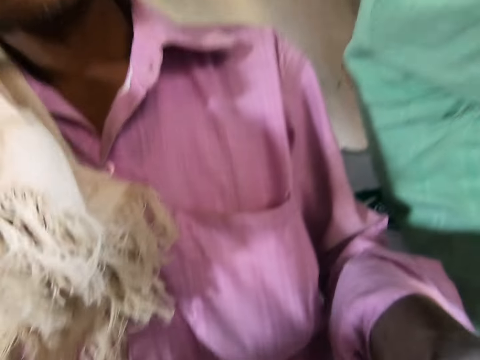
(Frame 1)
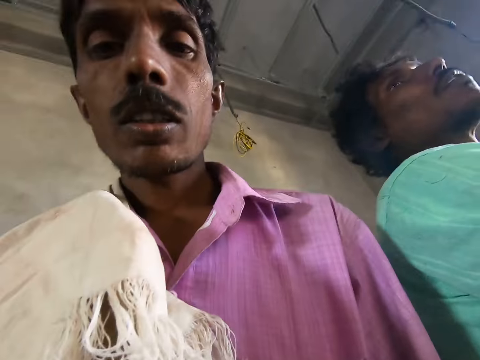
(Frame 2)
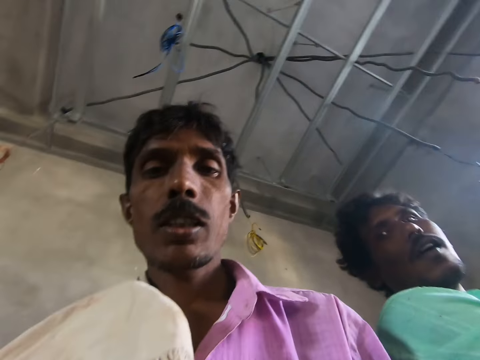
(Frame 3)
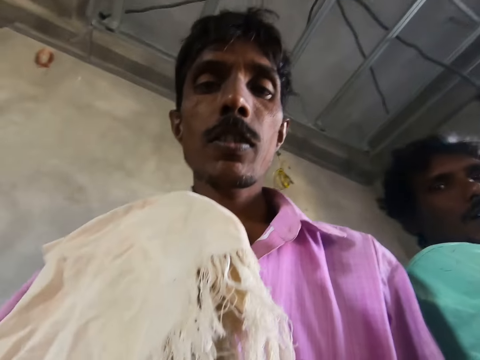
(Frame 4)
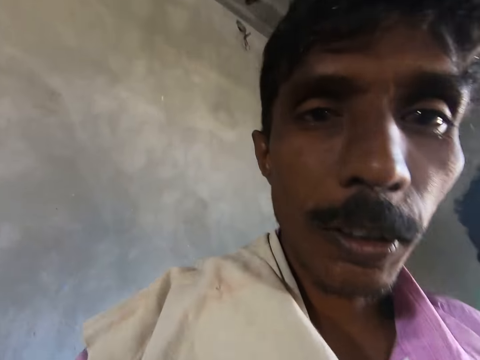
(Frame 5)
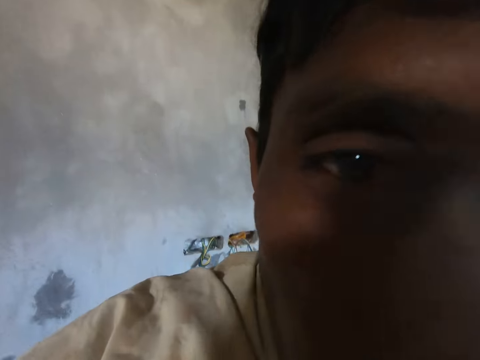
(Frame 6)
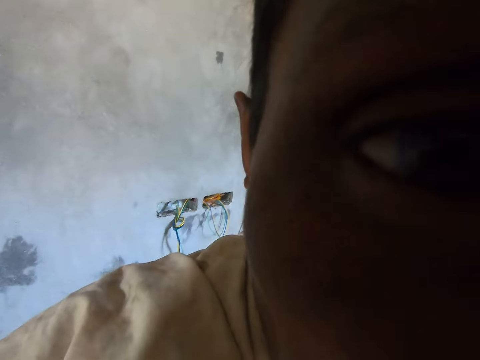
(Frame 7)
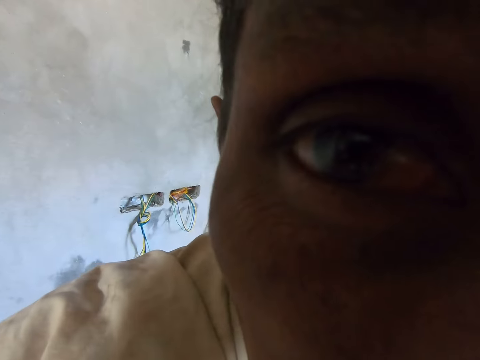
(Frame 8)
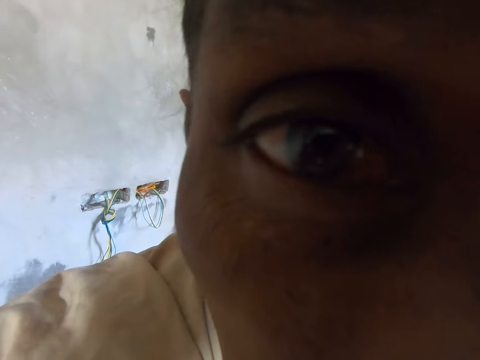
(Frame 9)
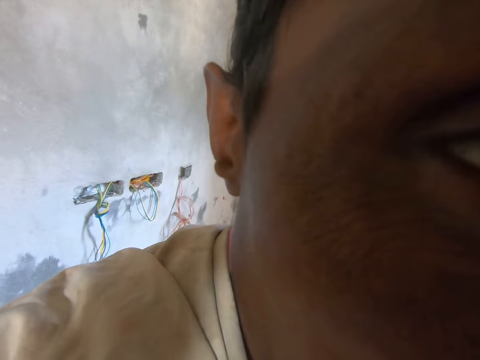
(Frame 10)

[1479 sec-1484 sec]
A person sings the song. The camera wearer looks through the camera. The person stares at the camera.

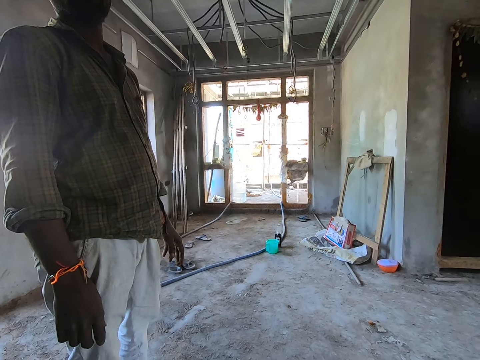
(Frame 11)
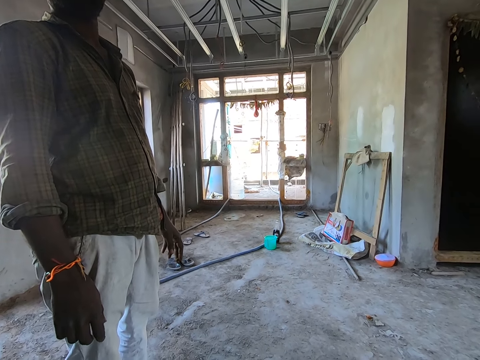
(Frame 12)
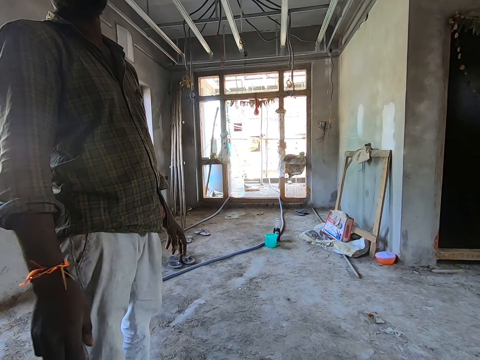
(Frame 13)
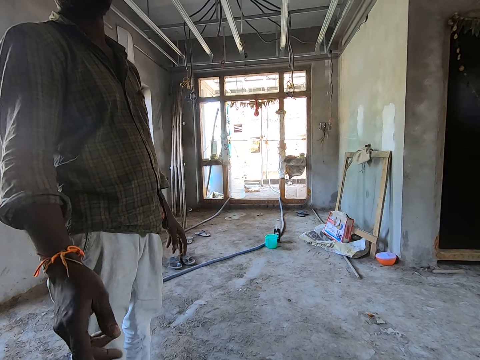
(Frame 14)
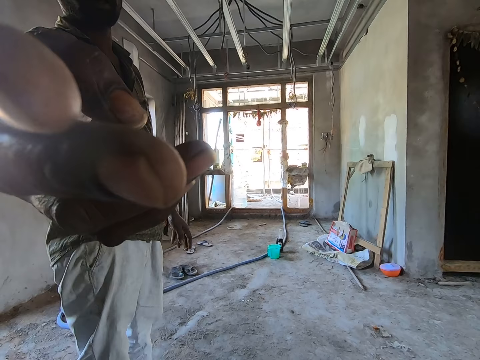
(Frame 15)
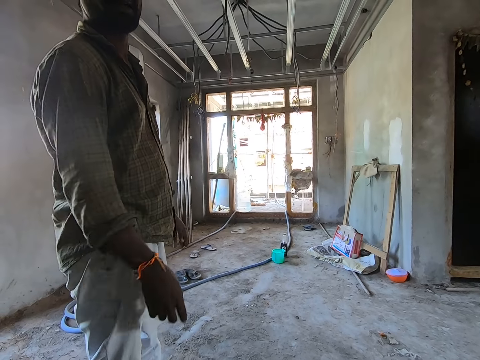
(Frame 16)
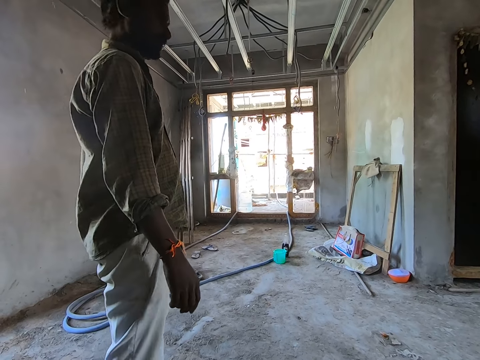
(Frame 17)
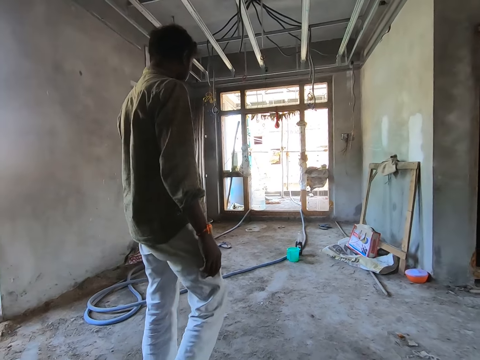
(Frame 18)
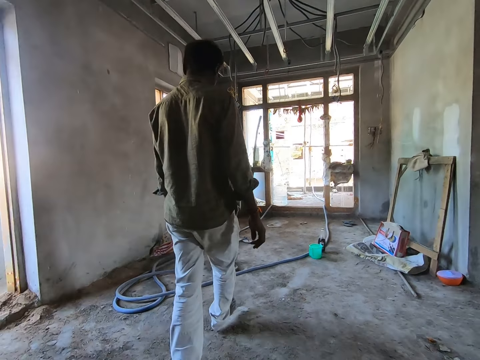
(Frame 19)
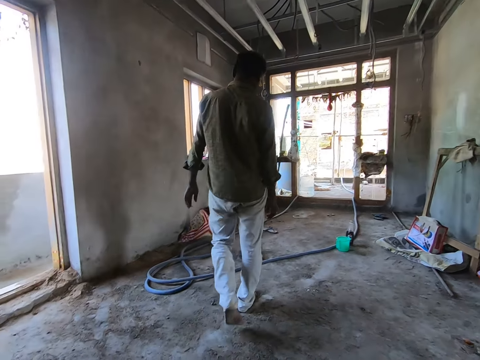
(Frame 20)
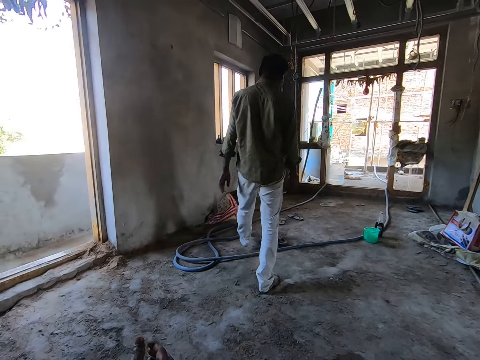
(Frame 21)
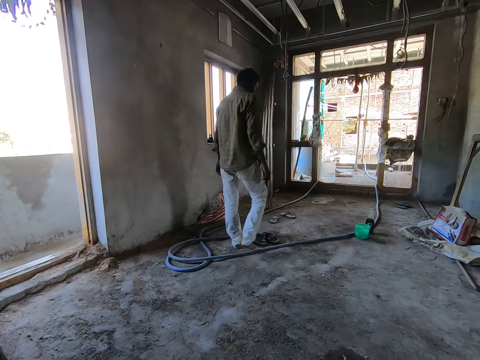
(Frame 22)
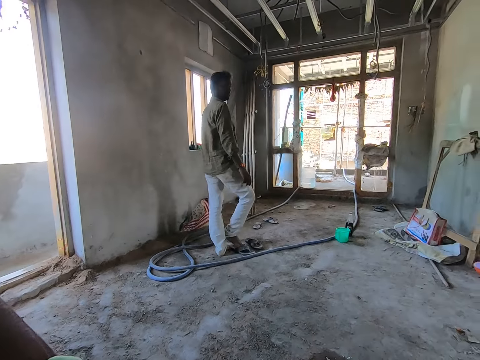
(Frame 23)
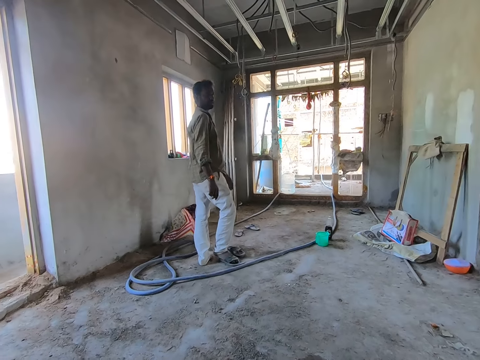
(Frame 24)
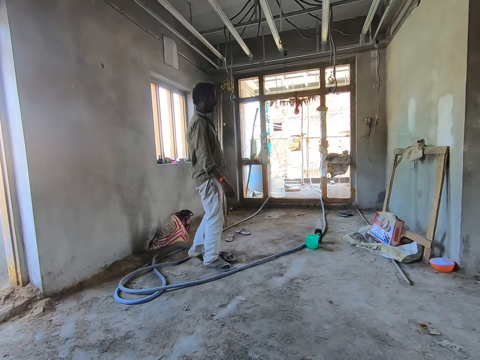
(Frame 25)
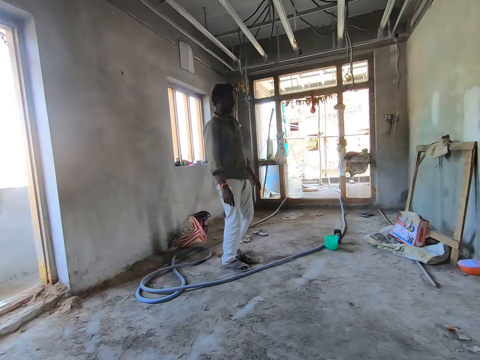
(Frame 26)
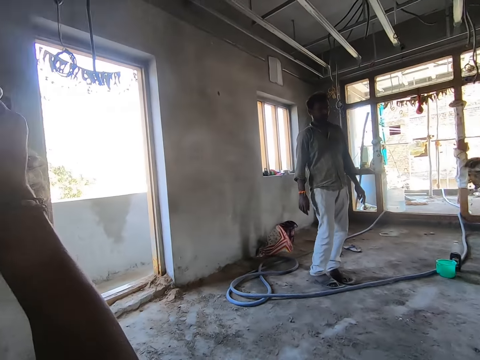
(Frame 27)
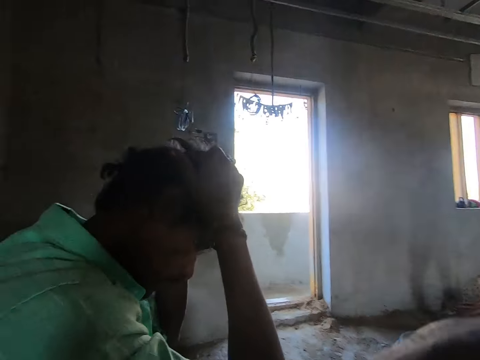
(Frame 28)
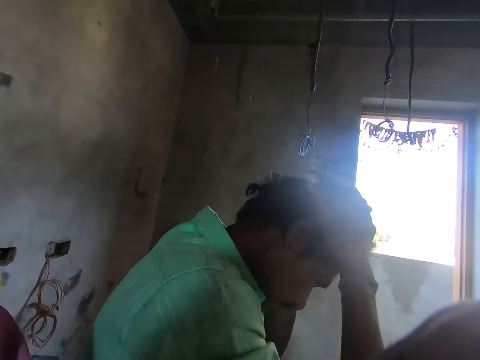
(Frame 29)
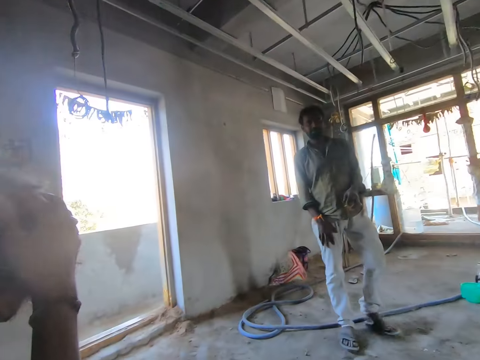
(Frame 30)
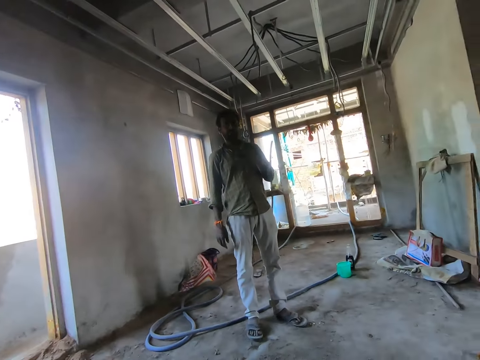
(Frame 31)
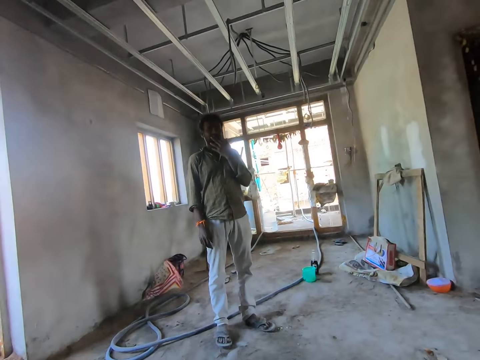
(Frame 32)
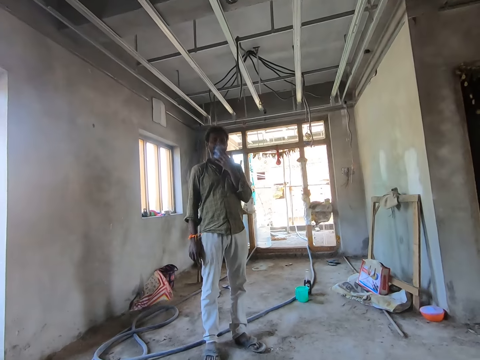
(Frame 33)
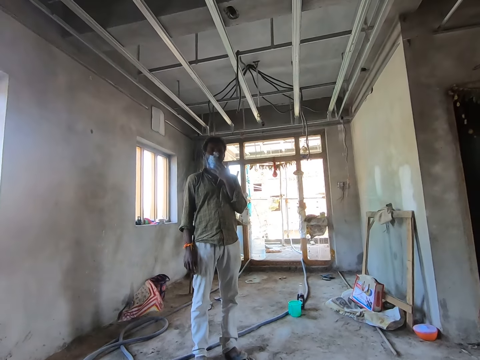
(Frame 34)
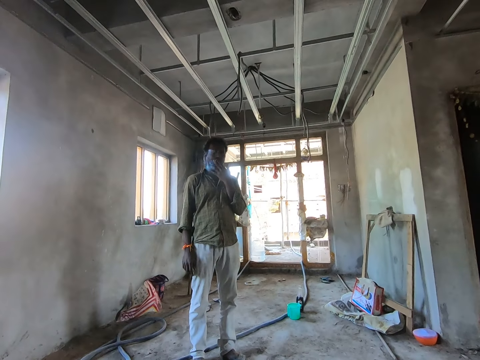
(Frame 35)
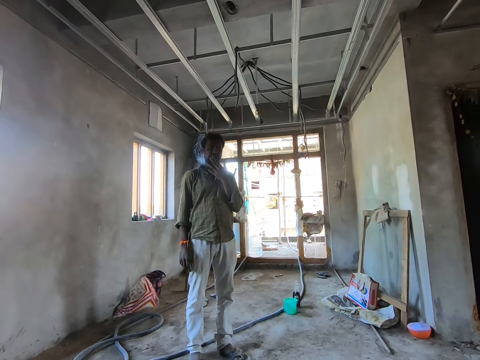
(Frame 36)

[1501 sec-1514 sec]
The camera wearer converses with a person. The person converses with the camera wearer. The person walks around. The camera wearer looks forward. Another person raises the hand. The first person wears the shoes. The camera wearer looks left. They look around. They converse. They look forward. The first person smokes the cigarette. The camera wearer converses with another person.

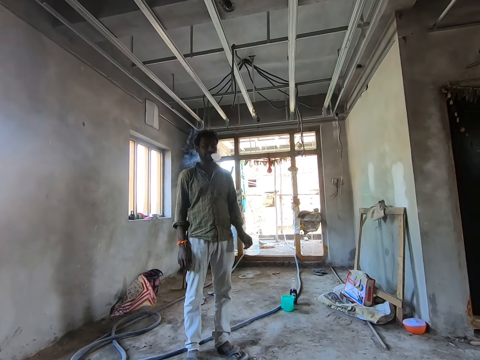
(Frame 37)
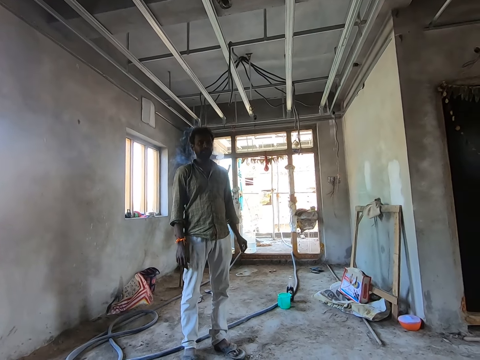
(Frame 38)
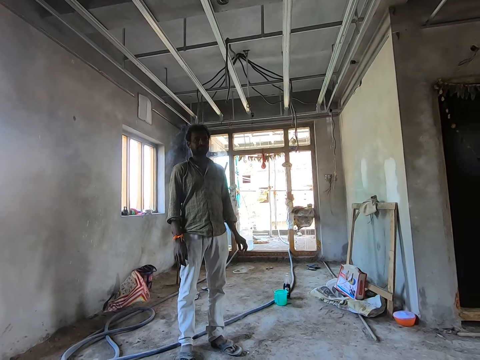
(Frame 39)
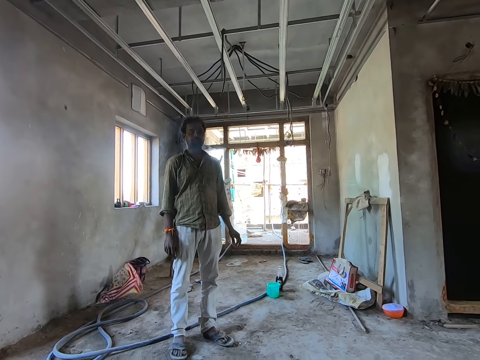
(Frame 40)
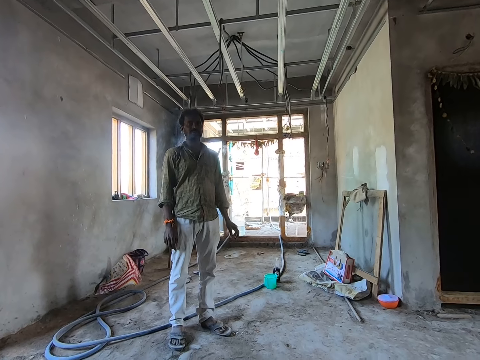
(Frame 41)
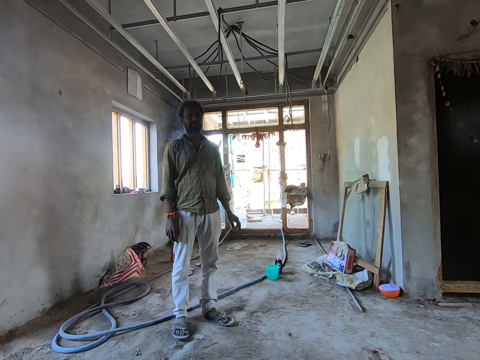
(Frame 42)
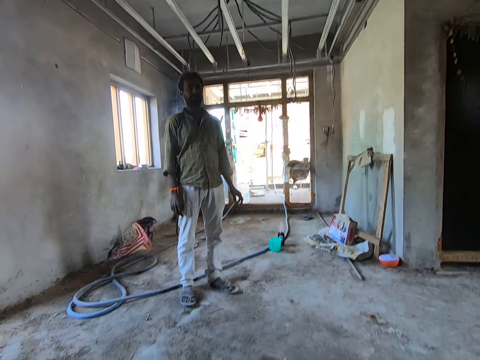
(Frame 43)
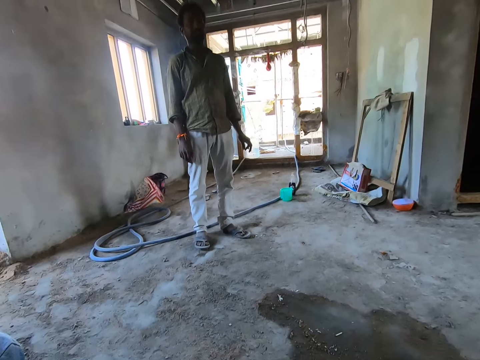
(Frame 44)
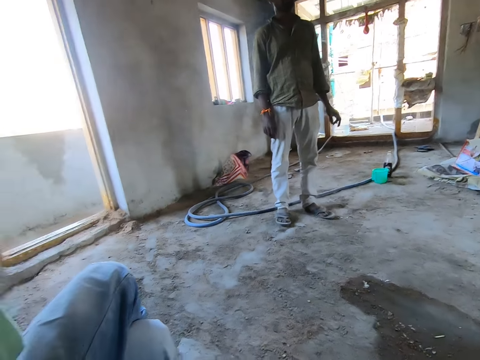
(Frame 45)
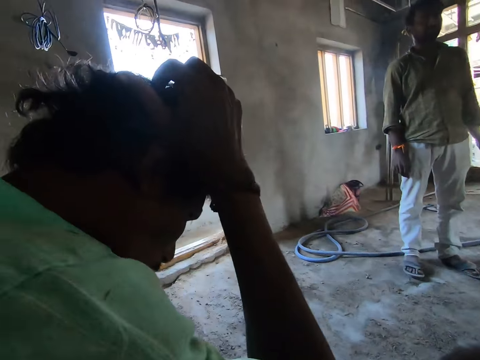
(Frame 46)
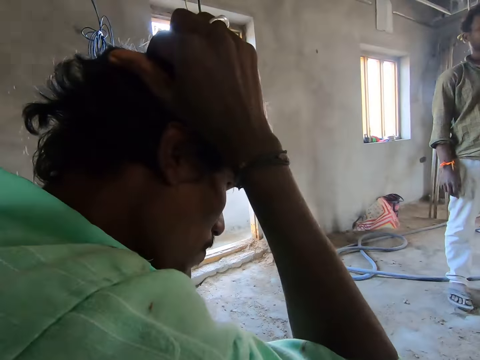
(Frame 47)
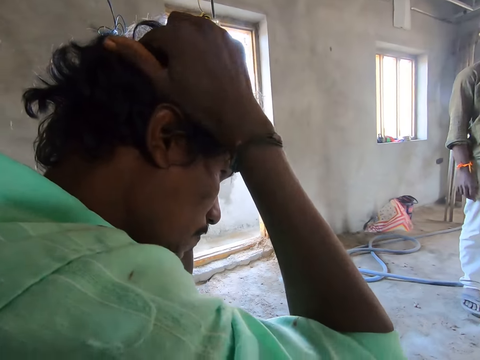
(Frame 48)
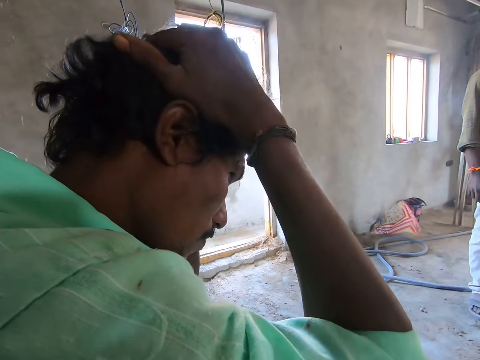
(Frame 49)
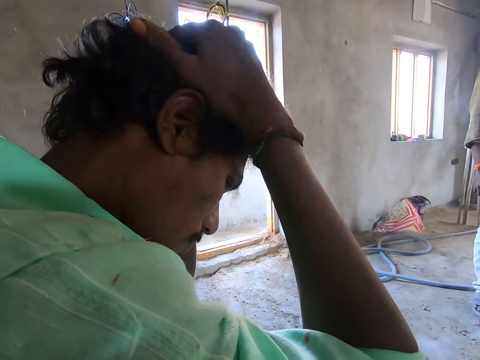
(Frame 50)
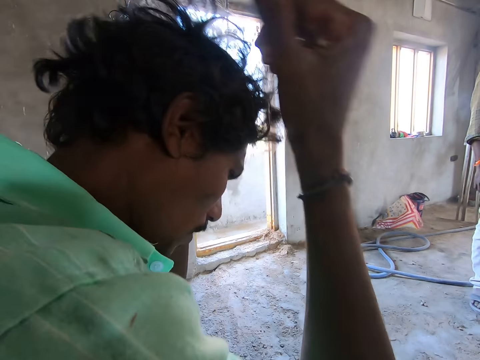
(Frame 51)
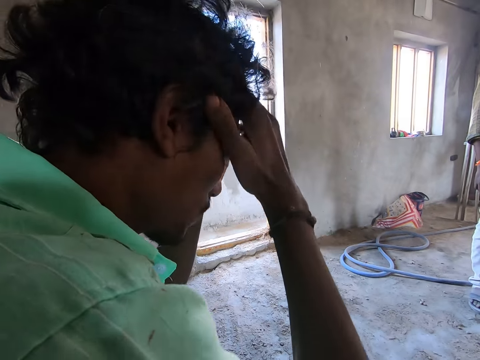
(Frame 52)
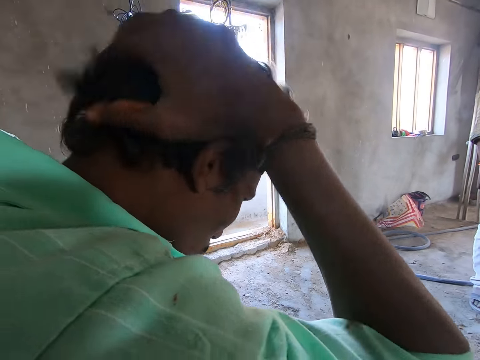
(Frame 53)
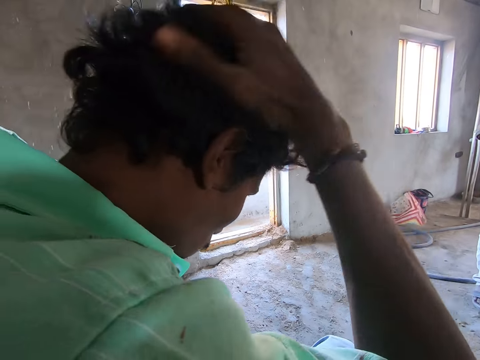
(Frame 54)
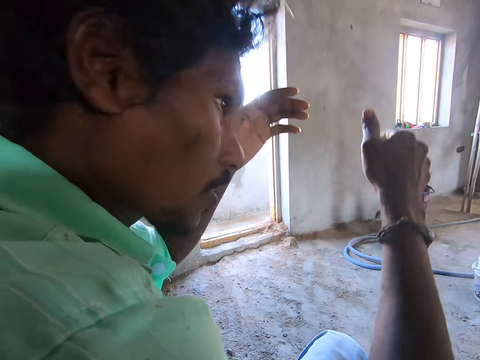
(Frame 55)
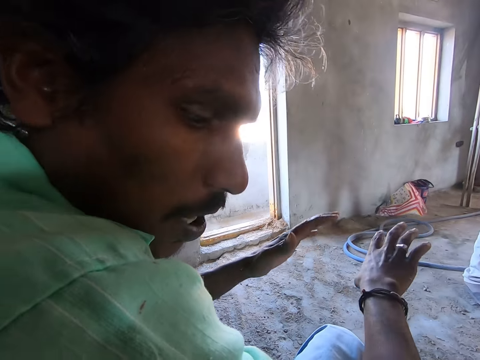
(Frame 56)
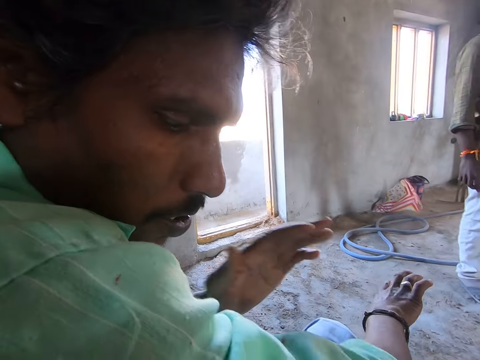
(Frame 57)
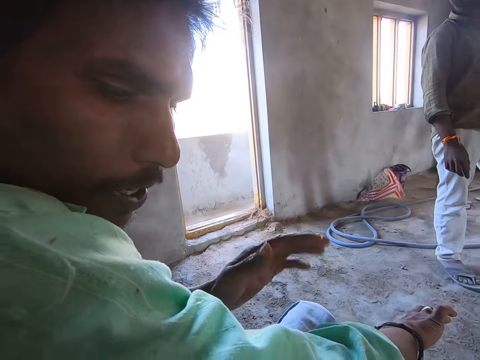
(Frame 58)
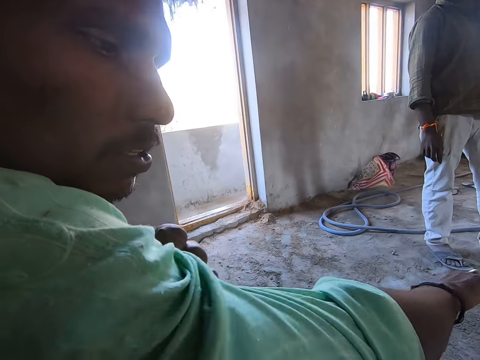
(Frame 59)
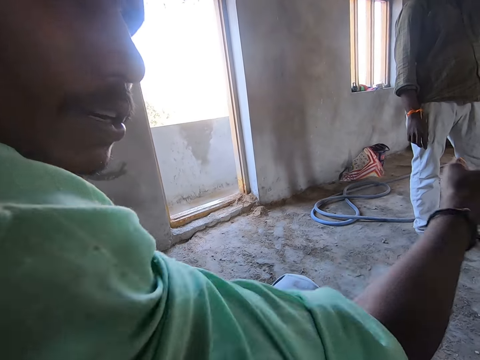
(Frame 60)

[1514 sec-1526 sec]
A man converses with the camera wearer. The camera wearer converses with the man. The man interacts with the camera wearer. The camera wearer looks left. Another man scratches the head. The camera wearer converses with the other man. The other man touches the hair. The other man converses with the camera wearer. The other man interacts with the camera wearer. The other man folds the cloth.
